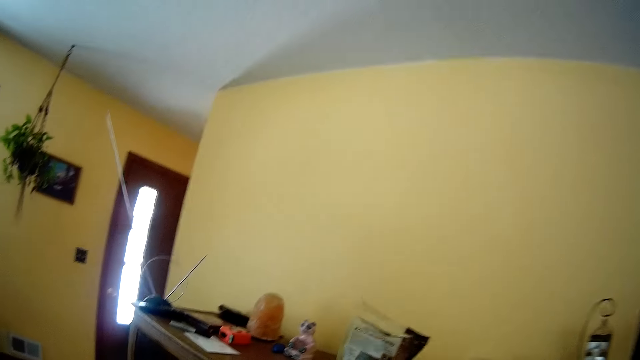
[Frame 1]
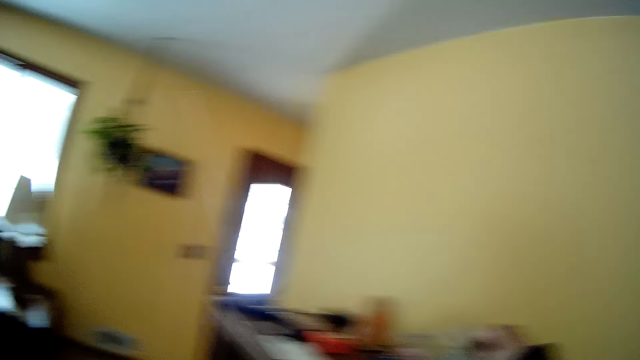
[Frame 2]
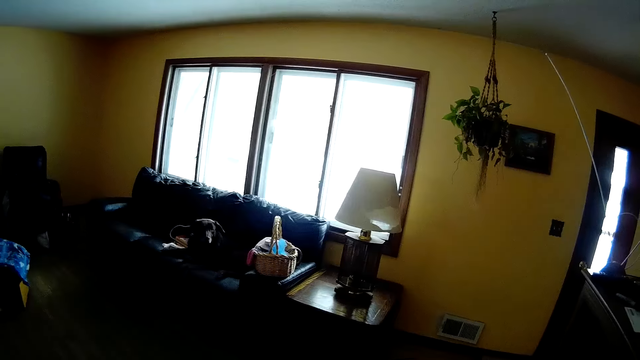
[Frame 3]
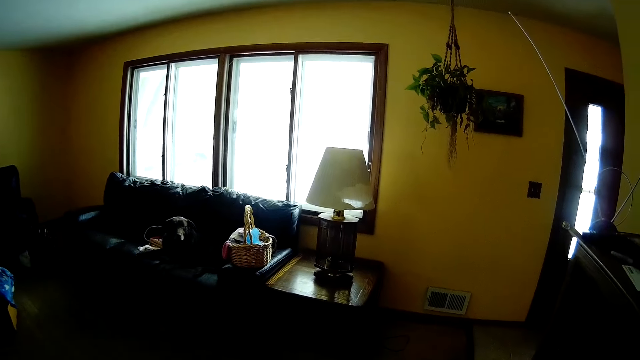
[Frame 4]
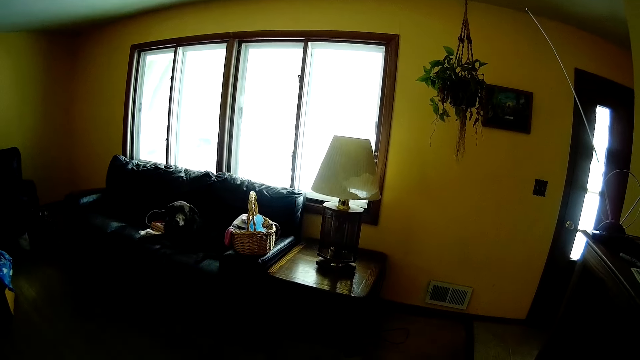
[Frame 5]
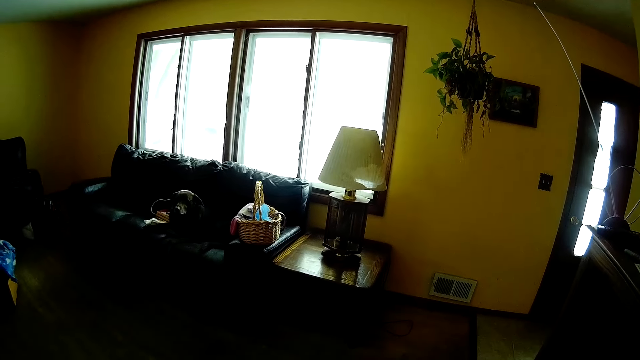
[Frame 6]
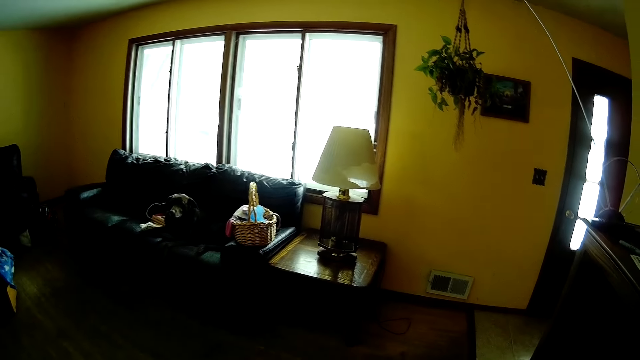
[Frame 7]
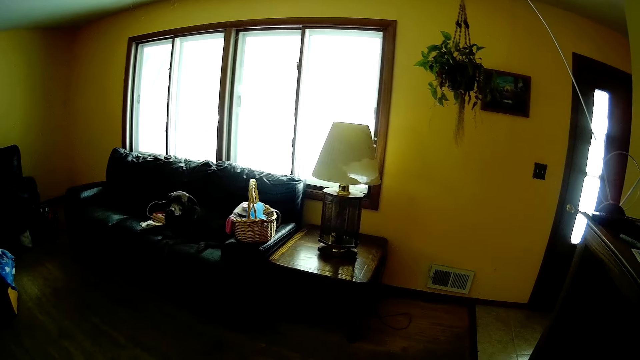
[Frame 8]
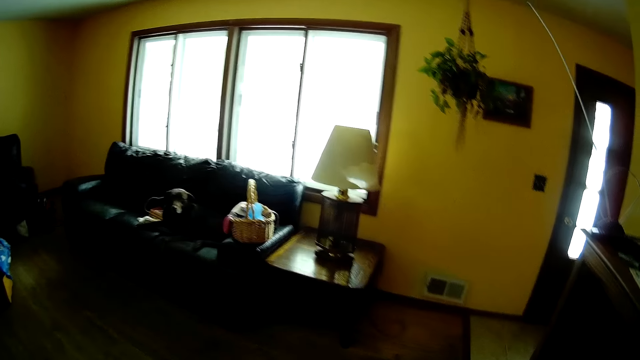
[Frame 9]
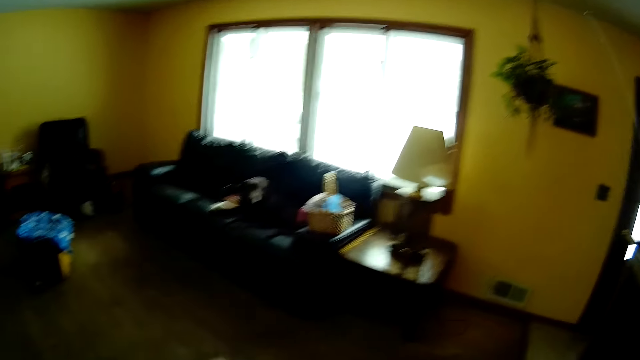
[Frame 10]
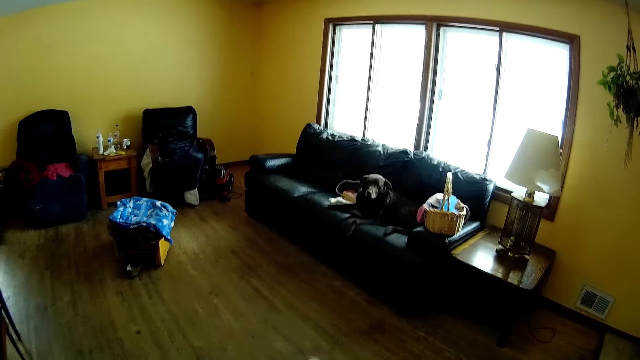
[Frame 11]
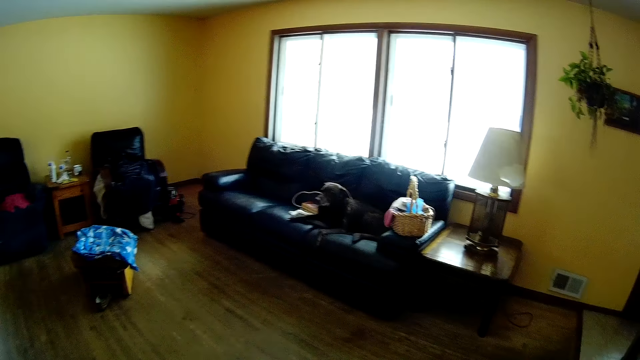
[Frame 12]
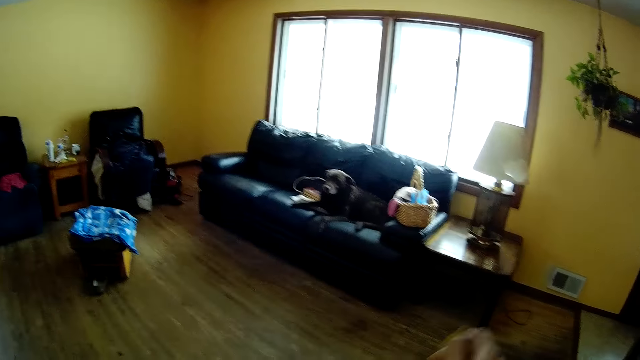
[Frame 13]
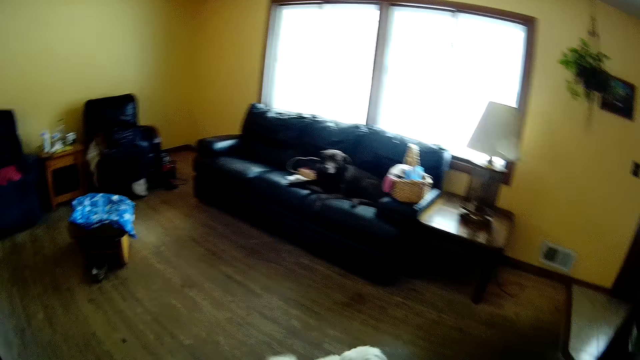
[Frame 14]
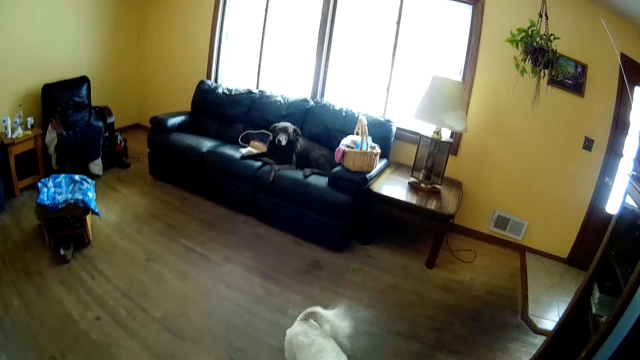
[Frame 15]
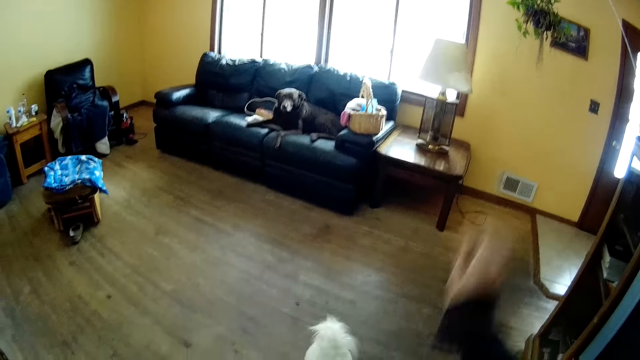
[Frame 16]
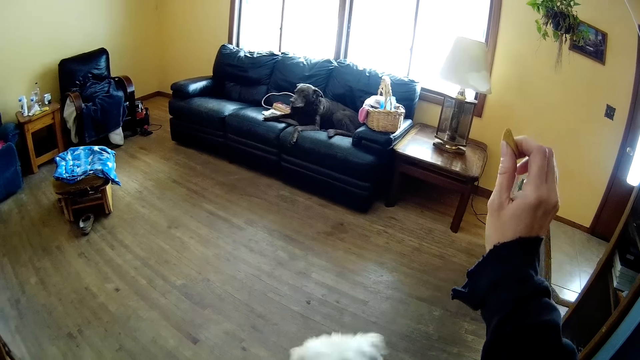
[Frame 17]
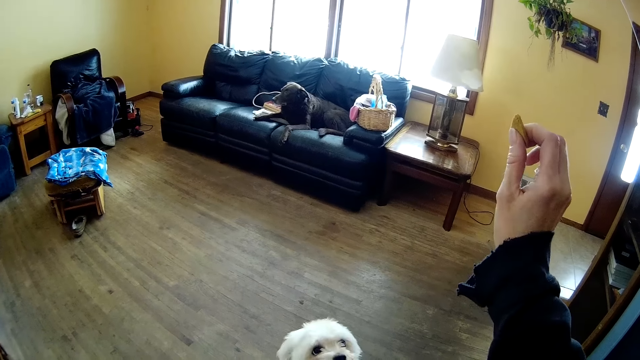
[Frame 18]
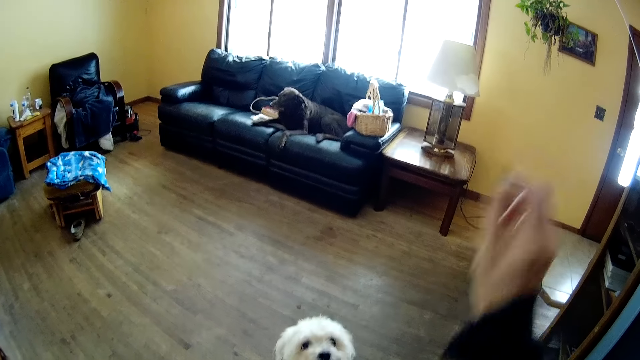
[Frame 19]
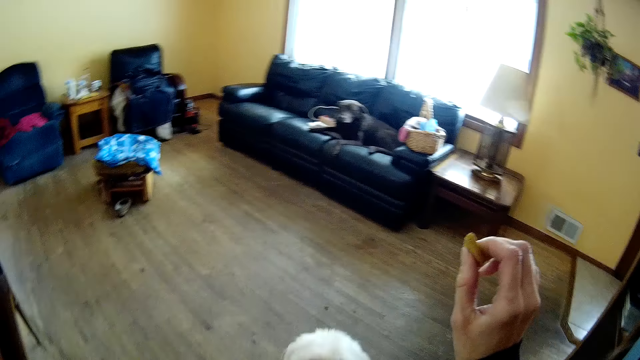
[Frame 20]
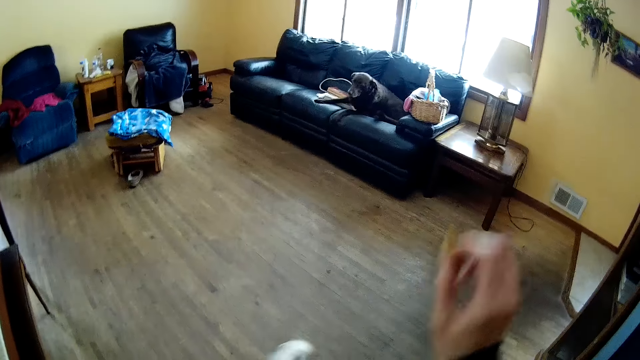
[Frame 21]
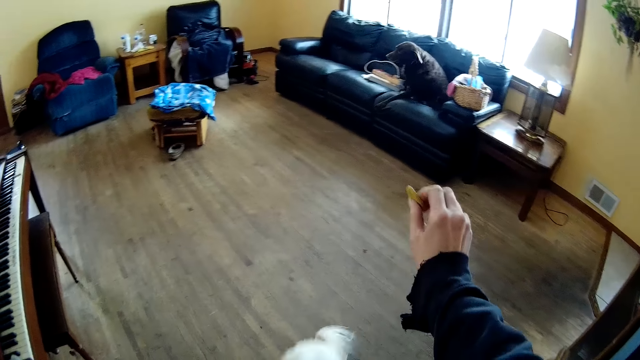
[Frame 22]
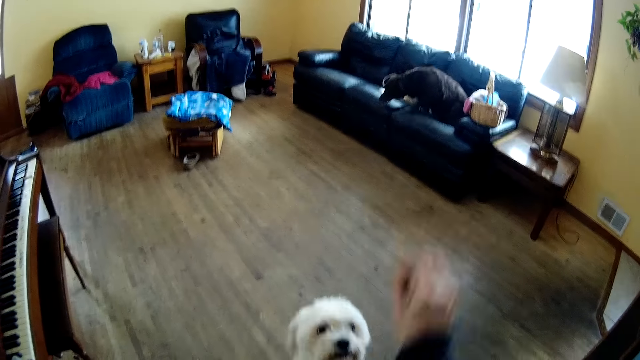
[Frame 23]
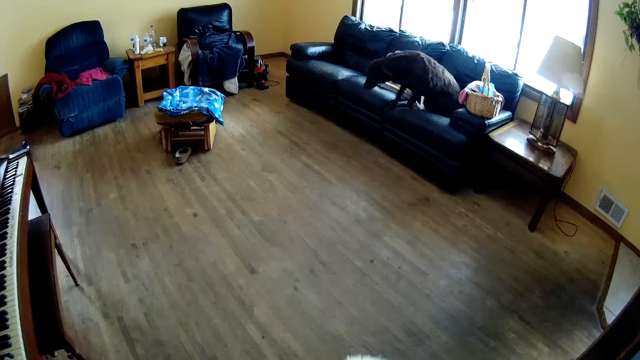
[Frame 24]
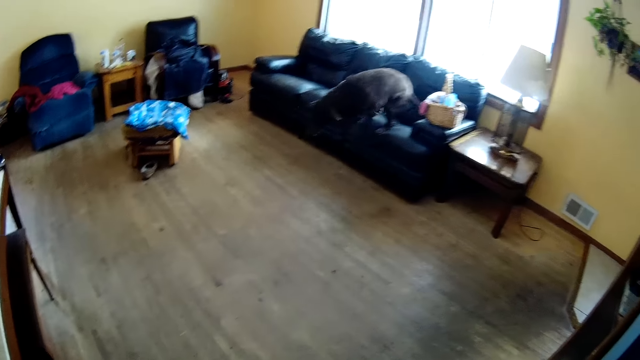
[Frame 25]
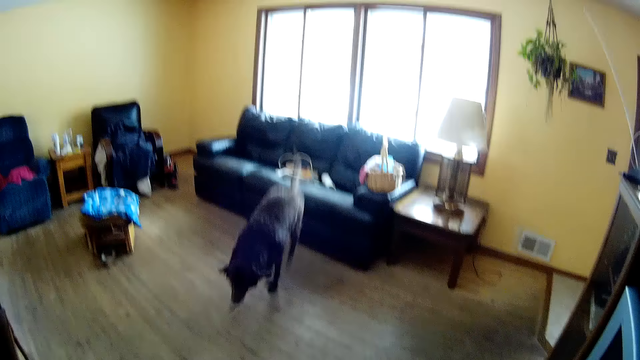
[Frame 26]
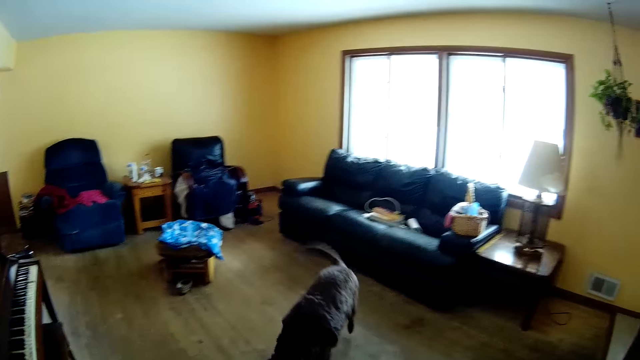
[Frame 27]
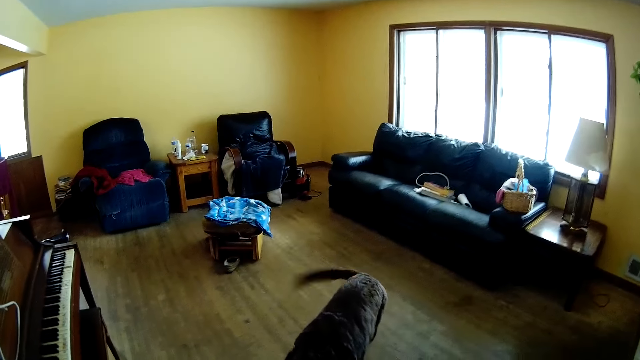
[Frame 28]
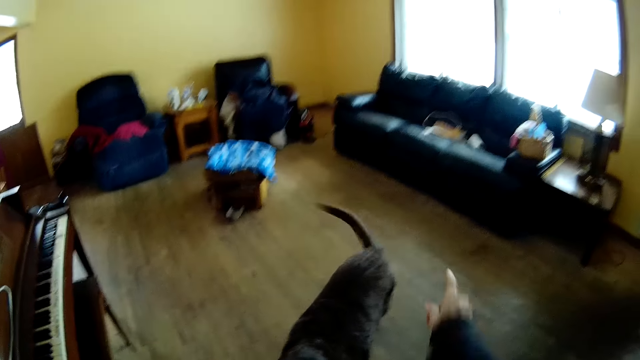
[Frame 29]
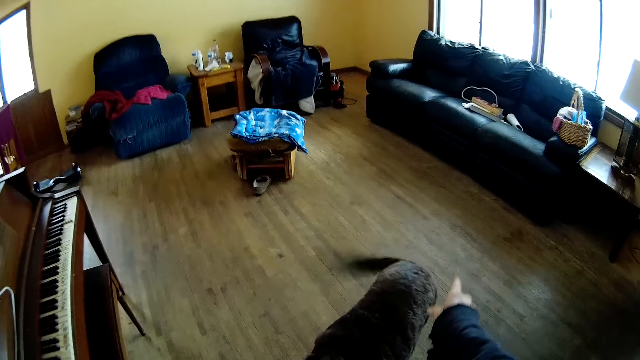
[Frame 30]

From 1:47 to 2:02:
The camera wearer picks up a dog biscuit. She holds a dog treat in her right hand. She teases a dog with the dog treat in her right hand. Another dog leaves the couch.

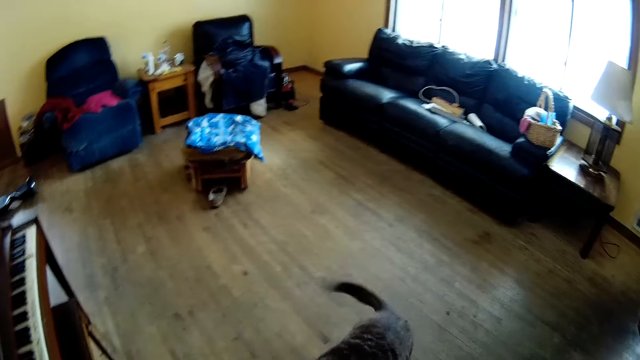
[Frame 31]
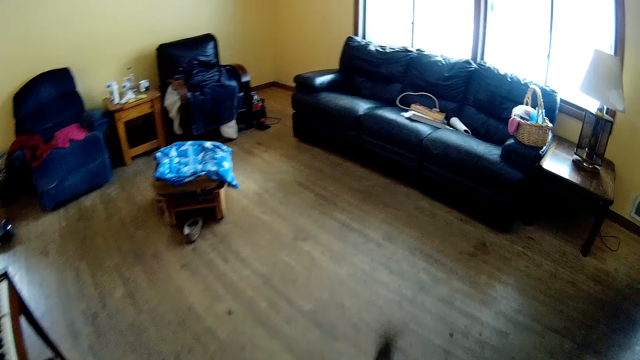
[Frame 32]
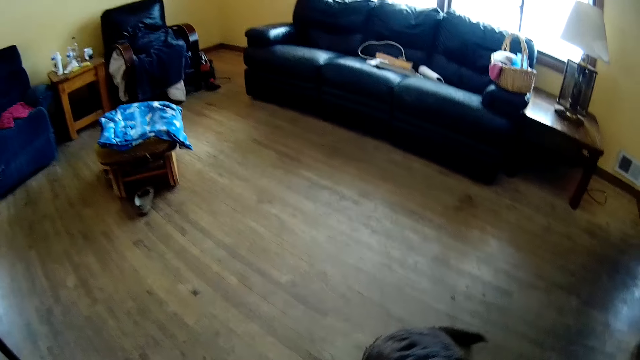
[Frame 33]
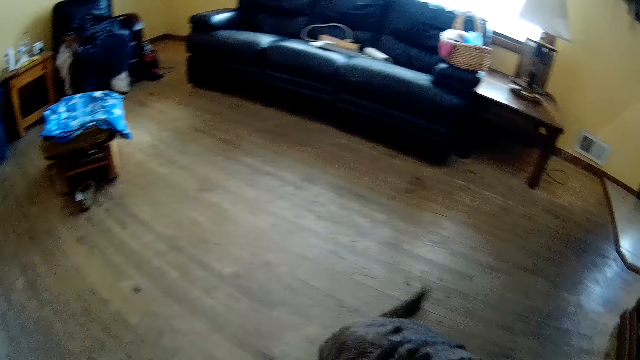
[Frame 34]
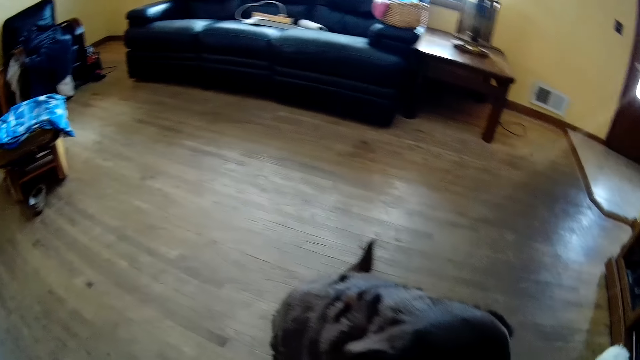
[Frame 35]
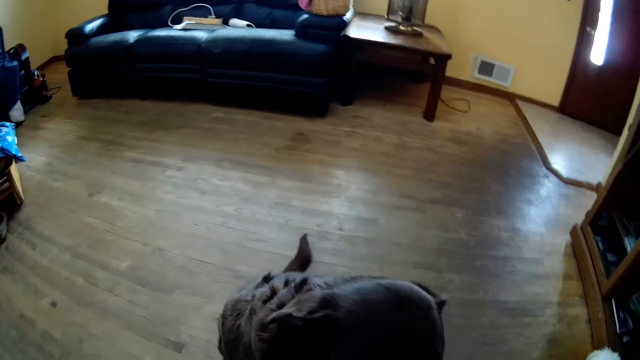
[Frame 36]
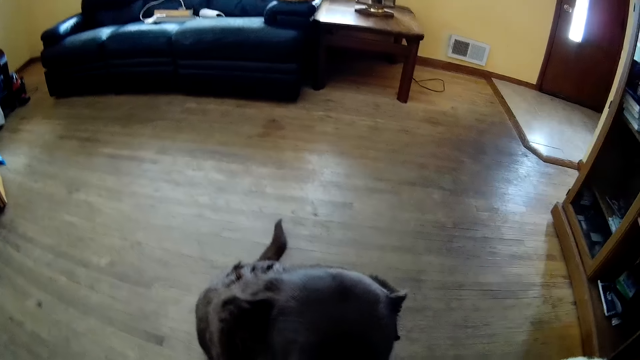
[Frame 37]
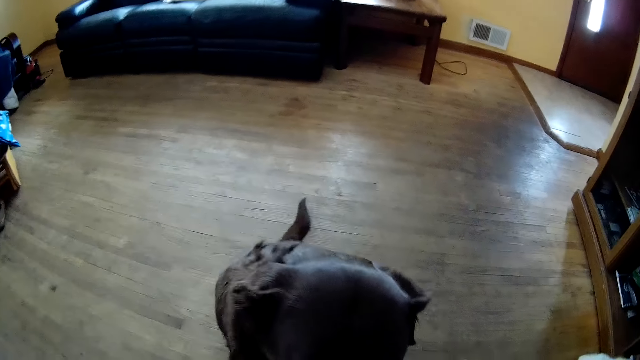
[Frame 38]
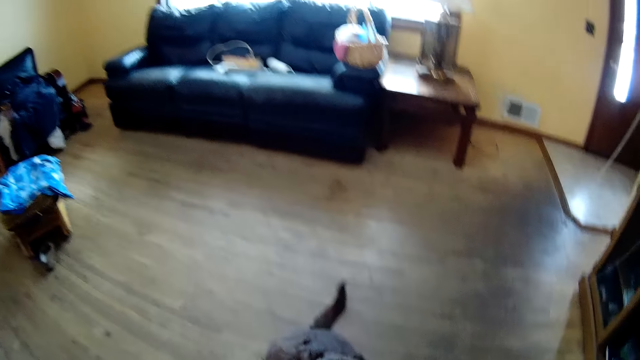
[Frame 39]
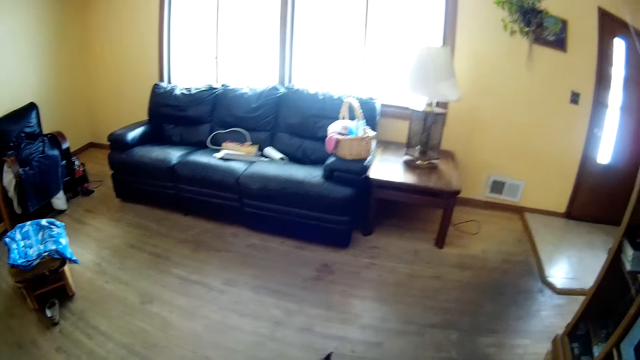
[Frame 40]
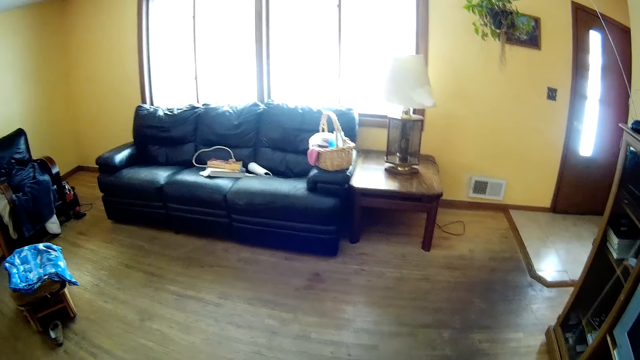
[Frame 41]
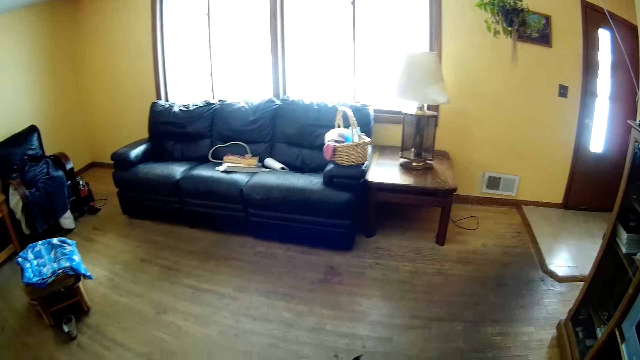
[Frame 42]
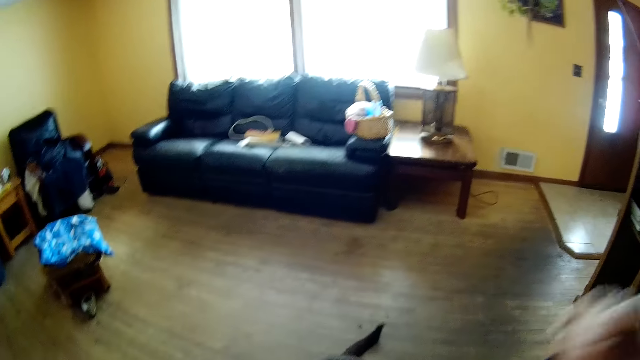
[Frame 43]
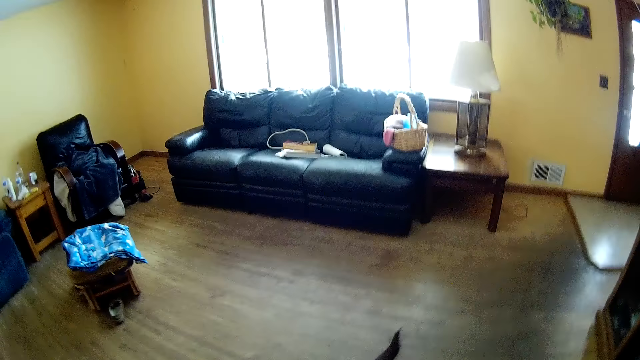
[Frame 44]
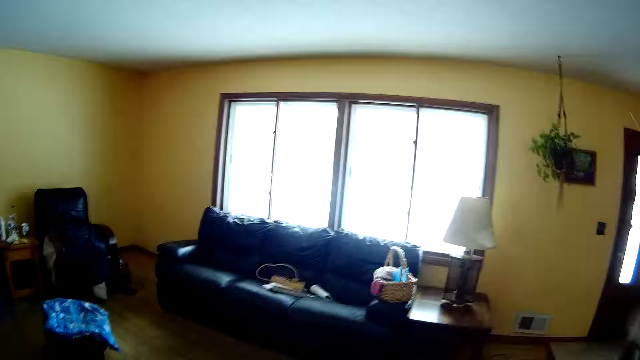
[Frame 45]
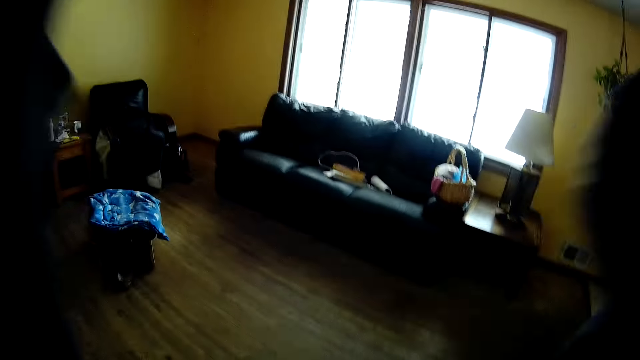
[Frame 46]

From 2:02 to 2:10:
The camera wearer feeds the dog with her right hand.
